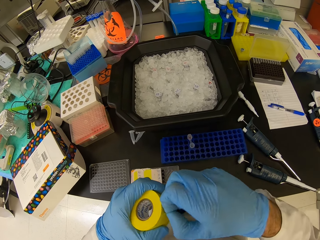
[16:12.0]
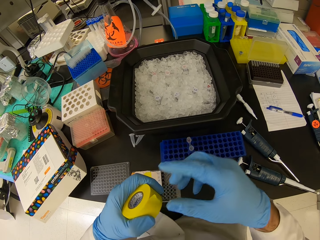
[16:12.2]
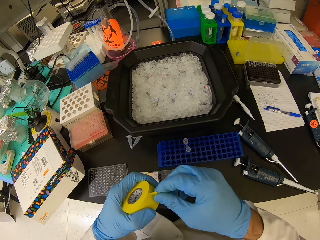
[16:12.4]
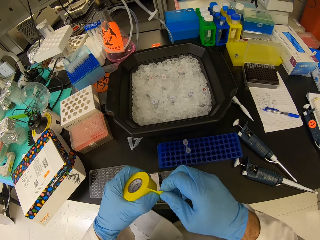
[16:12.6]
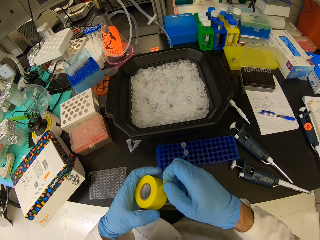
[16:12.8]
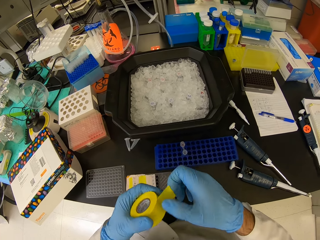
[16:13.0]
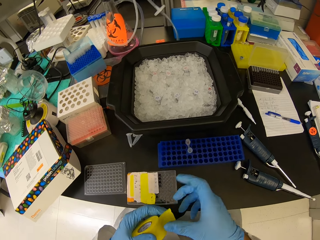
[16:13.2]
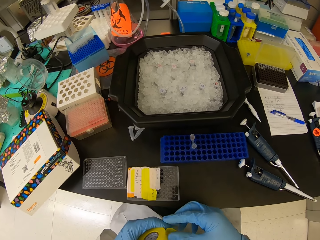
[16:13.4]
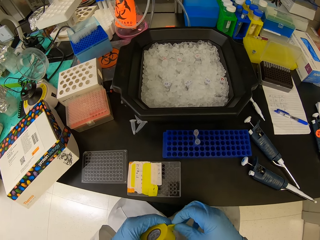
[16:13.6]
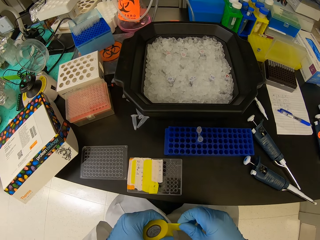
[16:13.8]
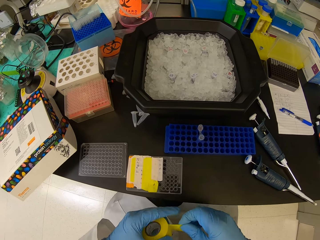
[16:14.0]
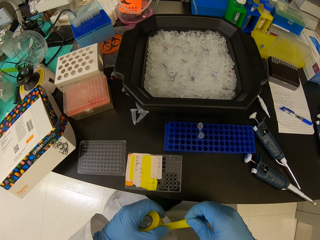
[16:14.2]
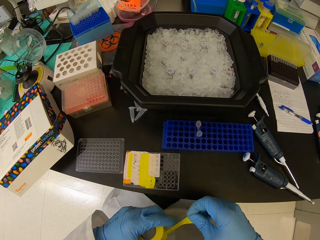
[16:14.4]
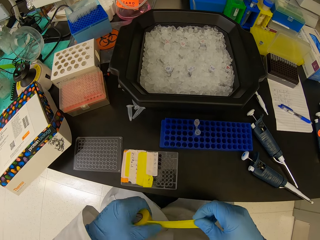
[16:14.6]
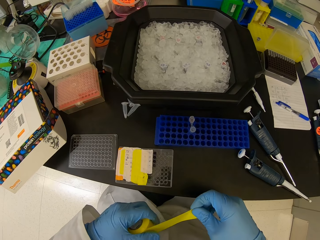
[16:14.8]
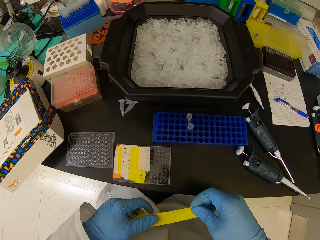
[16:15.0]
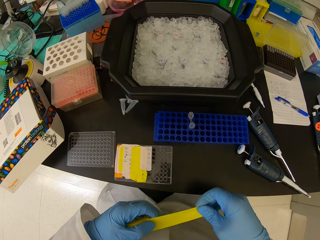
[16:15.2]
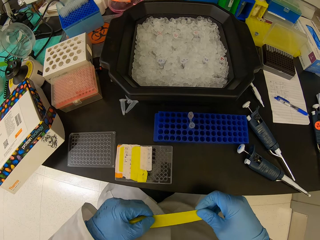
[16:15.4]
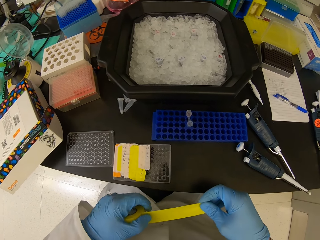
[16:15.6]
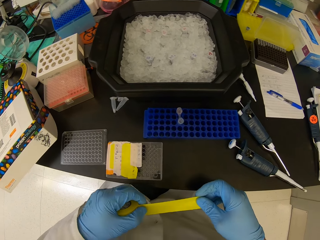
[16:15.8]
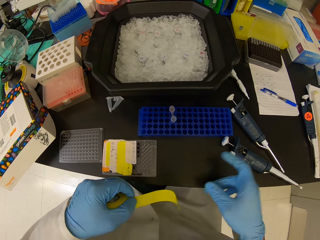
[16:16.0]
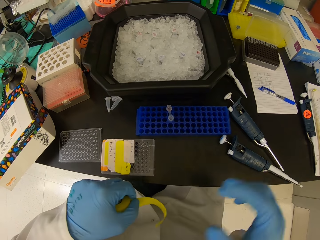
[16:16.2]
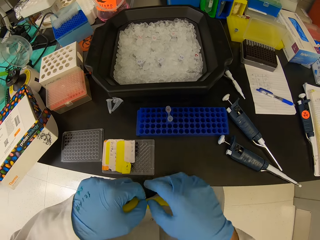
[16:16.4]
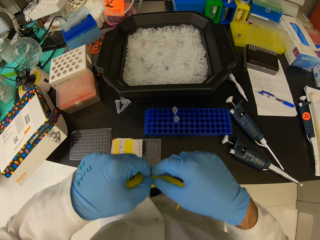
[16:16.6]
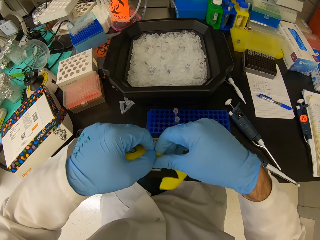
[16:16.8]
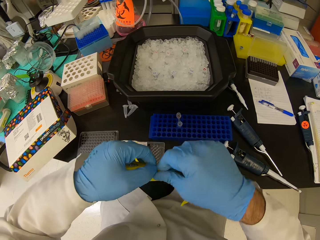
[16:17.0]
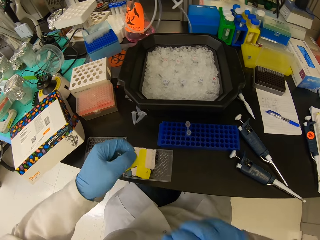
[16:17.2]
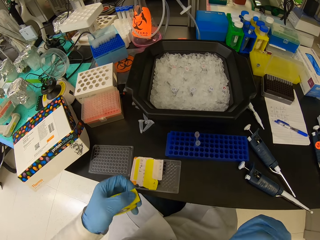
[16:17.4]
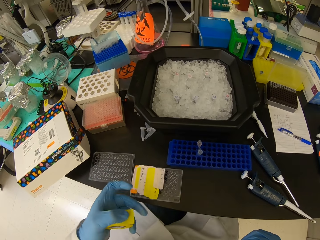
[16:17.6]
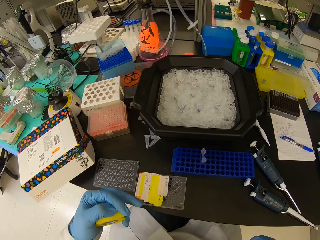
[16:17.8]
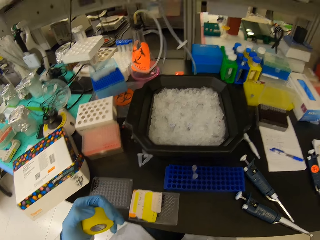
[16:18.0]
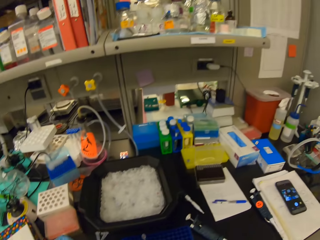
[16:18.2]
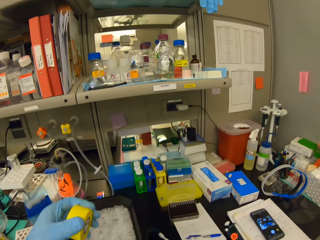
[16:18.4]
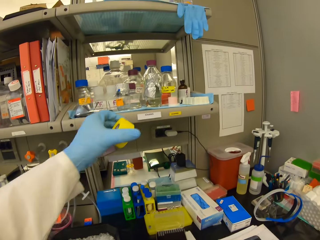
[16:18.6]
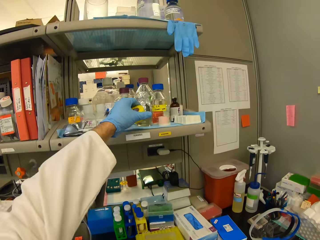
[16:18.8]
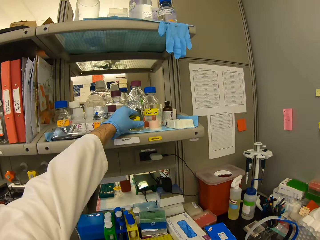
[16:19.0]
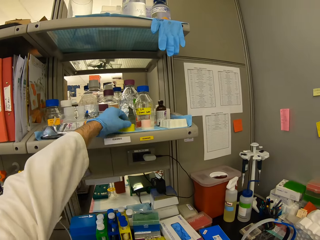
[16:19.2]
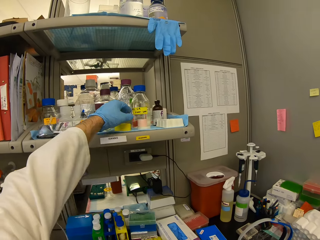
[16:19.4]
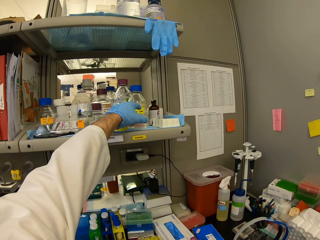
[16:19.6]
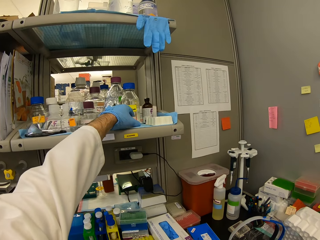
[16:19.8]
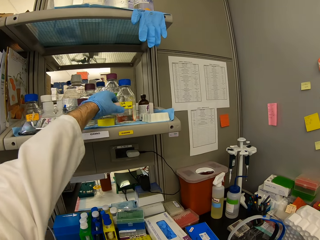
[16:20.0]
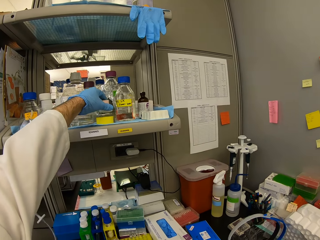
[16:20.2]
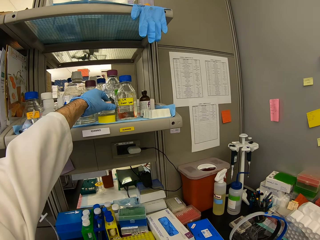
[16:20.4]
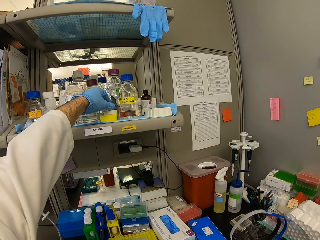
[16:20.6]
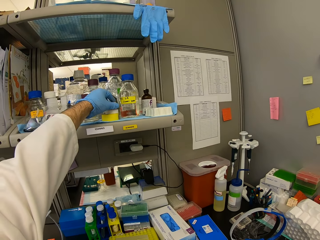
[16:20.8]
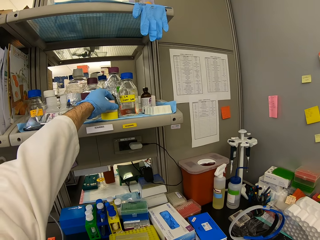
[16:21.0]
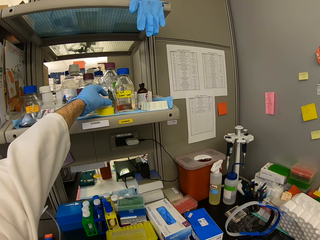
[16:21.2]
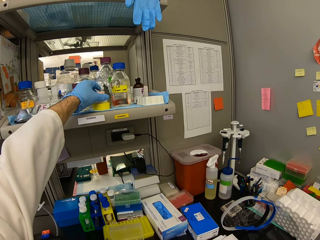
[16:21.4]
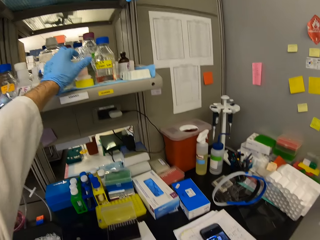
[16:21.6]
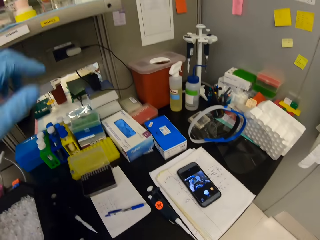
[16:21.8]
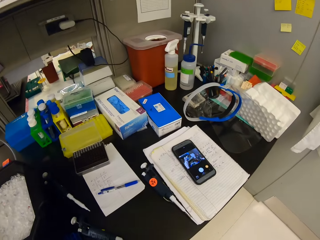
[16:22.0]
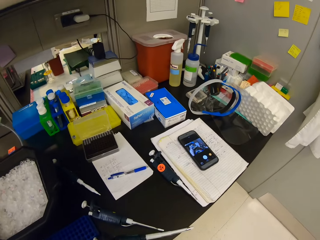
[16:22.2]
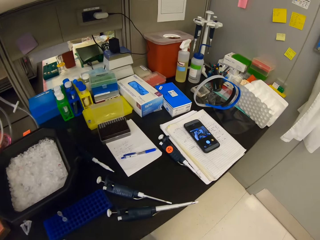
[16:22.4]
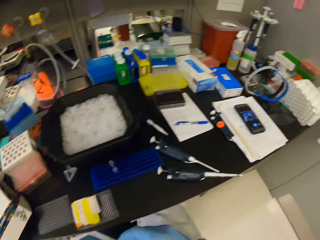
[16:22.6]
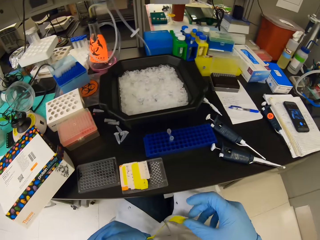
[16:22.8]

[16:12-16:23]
The camera wearer unfolds the masking tape. They cut a piece of the masking tape. They place back the masking tape on the shelf. They pick other tapes. They place them on top of the yellow masking tape.

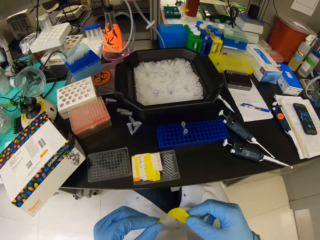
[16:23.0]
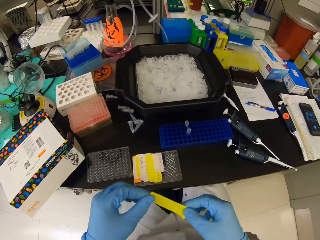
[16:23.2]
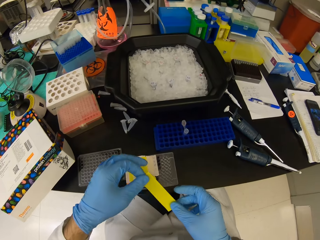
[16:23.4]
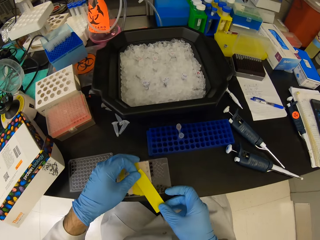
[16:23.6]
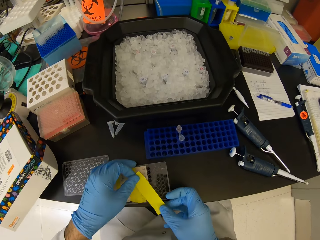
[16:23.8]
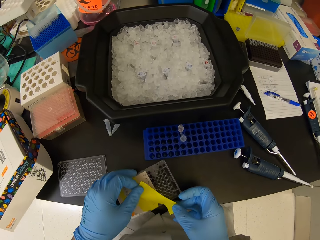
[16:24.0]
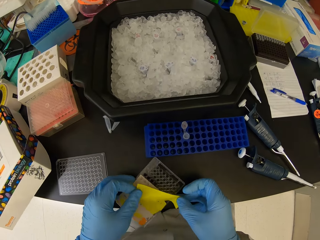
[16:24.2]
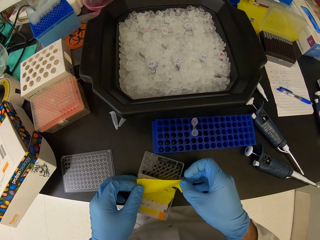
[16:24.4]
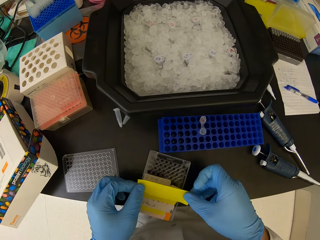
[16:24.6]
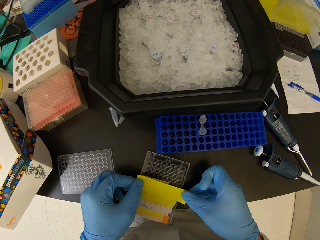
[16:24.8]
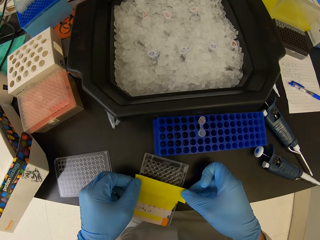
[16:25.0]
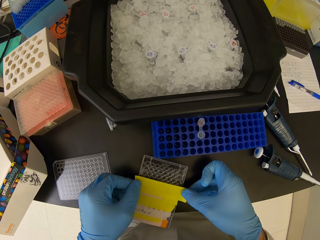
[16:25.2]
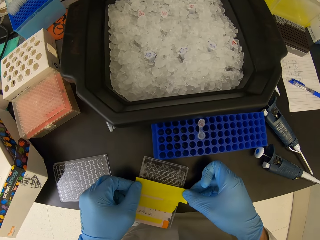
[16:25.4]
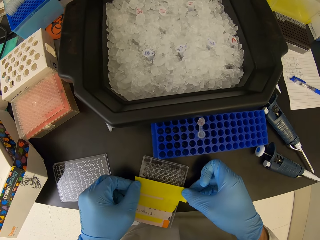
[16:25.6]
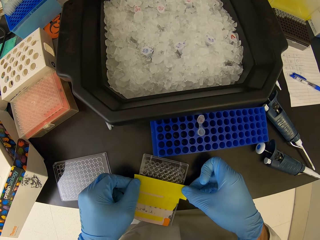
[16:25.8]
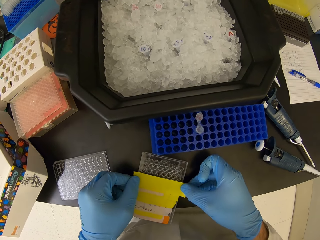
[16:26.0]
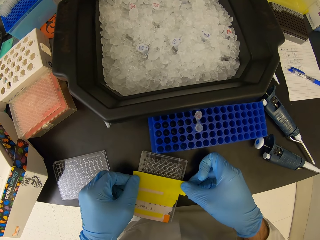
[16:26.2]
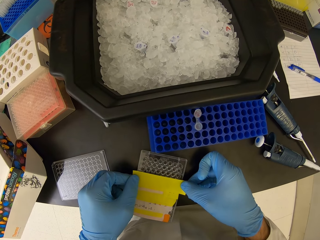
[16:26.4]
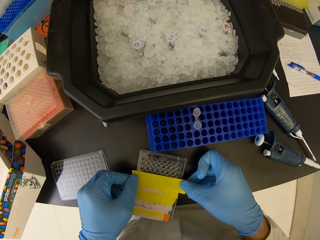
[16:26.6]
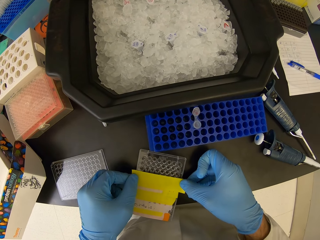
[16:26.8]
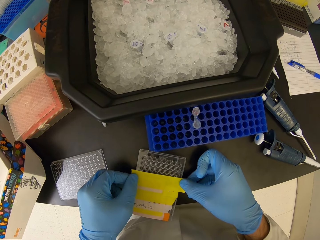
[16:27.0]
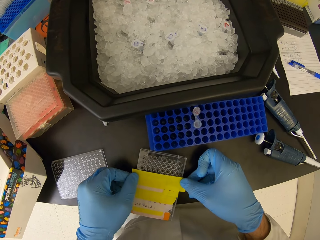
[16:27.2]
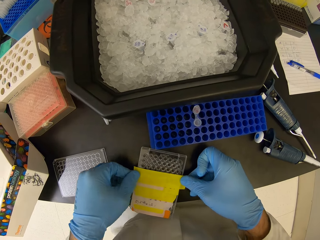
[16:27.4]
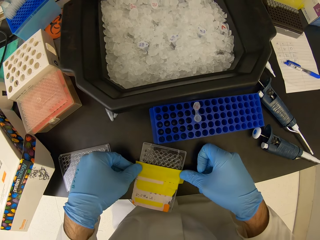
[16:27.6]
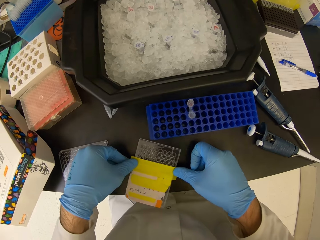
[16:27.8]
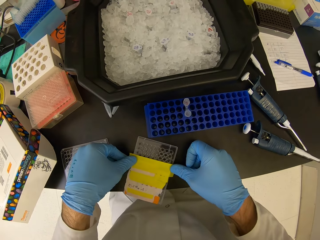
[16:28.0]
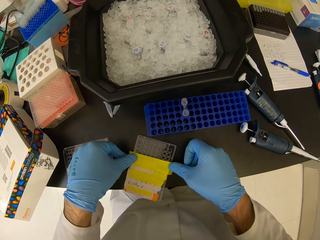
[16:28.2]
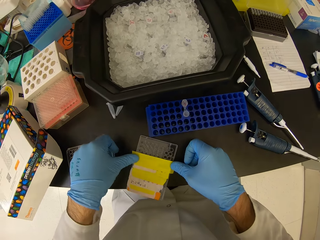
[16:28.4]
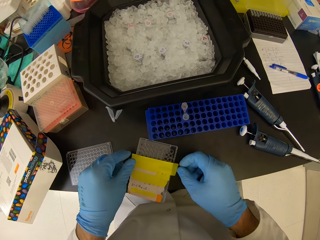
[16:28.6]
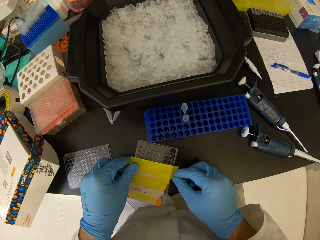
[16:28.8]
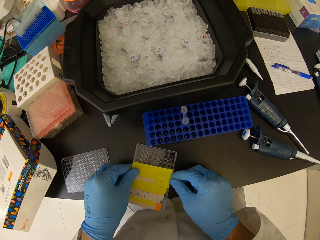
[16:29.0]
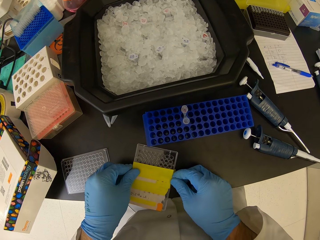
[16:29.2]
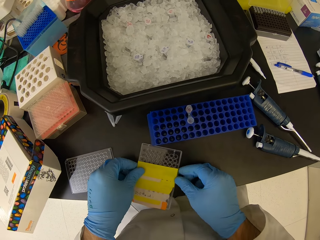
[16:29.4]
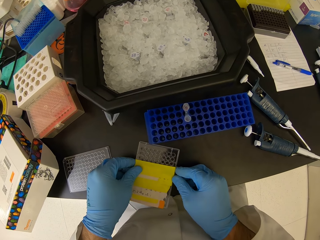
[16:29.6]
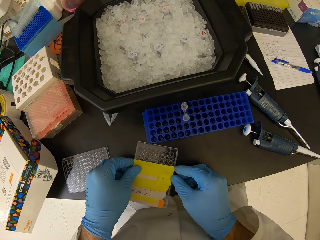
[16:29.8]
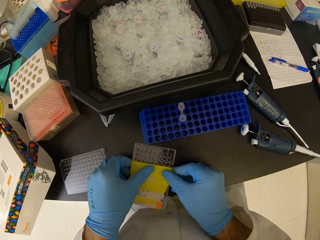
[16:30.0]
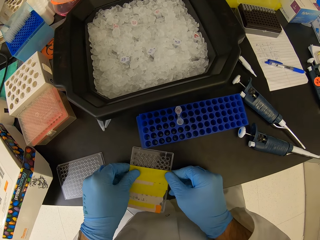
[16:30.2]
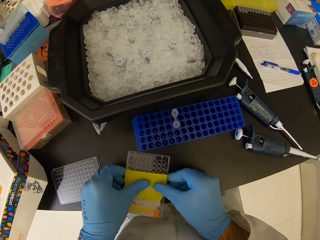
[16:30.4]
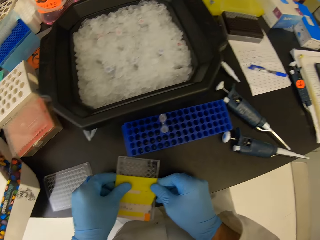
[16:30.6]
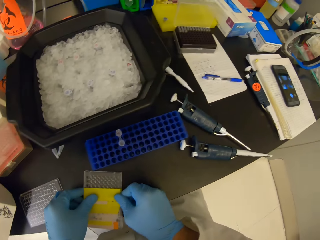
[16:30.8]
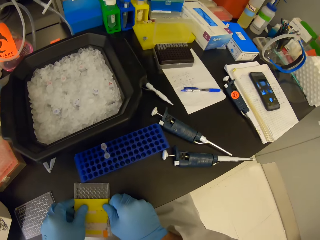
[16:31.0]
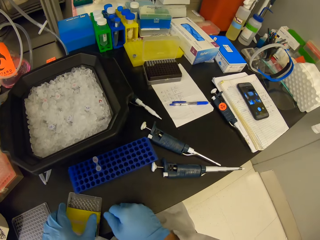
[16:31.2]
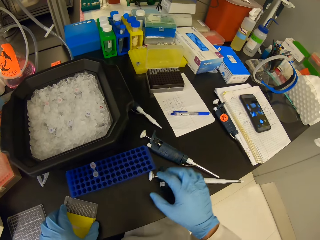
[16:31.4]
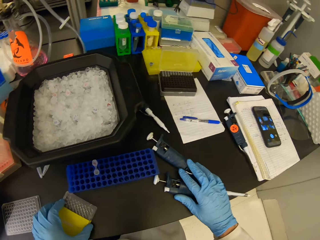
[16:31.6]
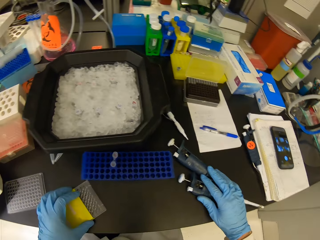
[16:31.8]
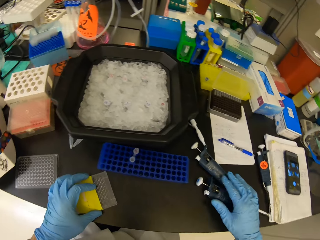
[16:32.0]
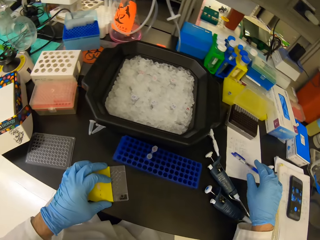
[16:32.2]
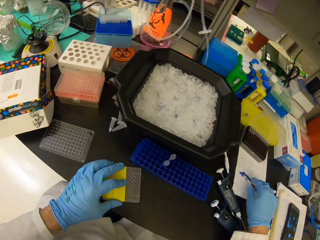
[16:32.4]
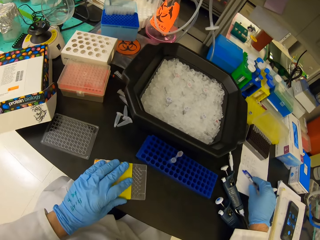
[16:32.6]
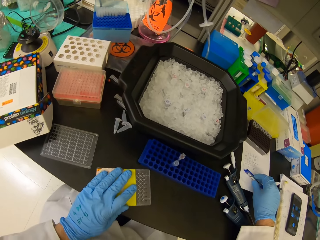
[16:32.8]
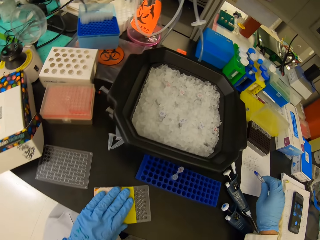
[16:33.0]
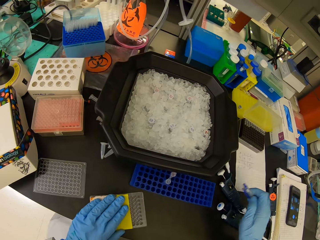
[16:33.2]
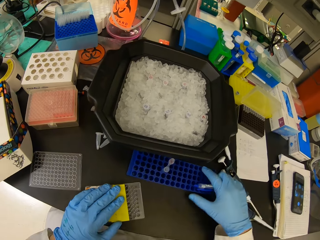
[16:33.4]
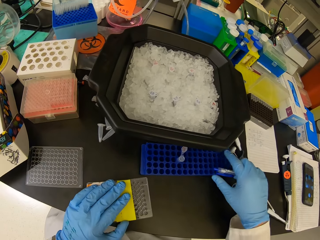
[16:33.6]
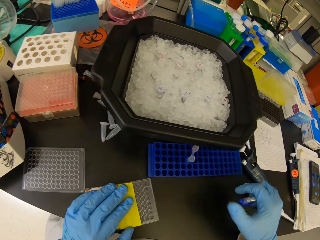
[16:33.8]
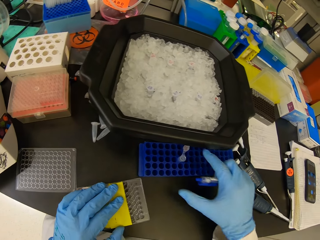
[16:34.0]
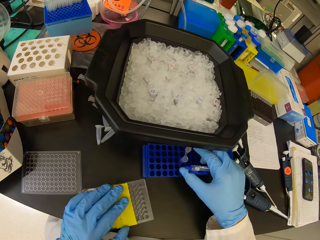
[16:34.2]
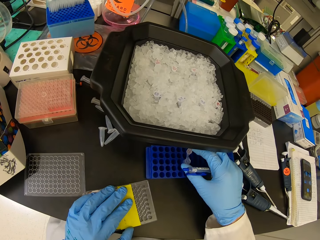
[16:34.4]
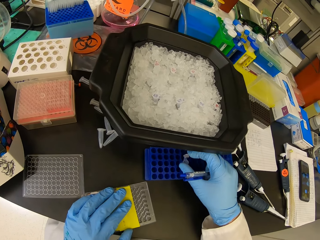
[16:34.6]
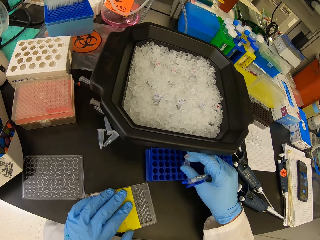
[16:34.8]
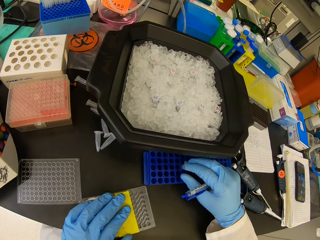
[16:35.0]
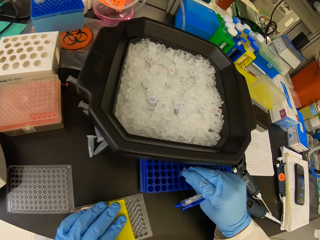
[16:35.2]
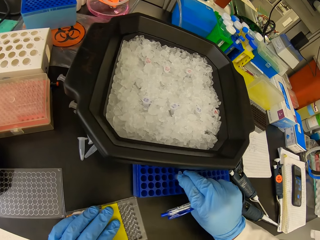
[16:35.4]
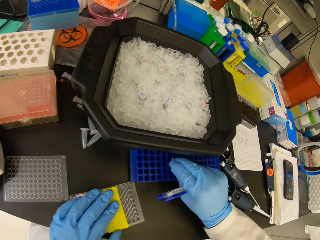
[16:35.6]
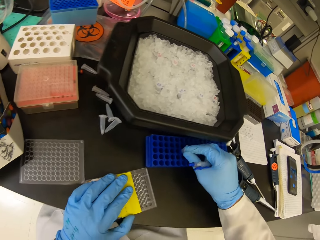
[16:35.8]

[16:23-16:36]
The camera wearer places the piece of the tape on the plastic box. They move the syringes with the right hand. They pick a pen on the table. They slightly move the rack with the right hand. They close the test tube cover on the rack.
